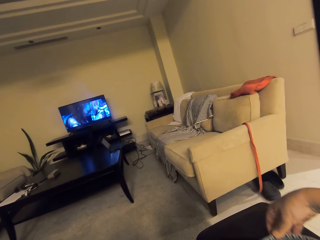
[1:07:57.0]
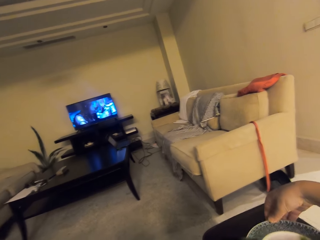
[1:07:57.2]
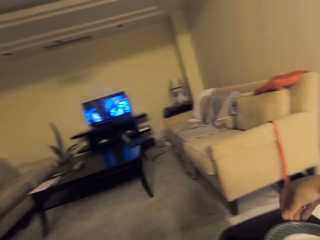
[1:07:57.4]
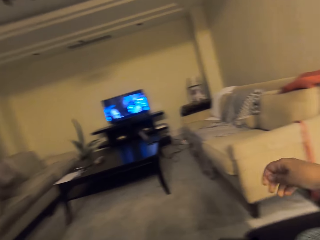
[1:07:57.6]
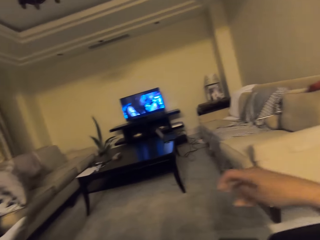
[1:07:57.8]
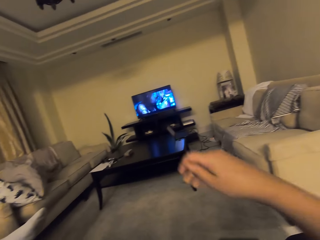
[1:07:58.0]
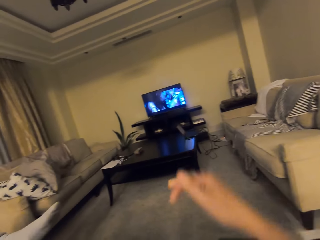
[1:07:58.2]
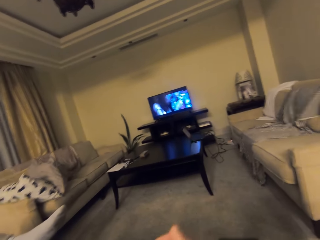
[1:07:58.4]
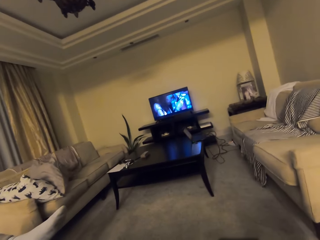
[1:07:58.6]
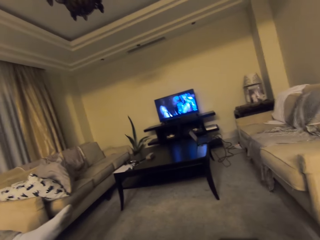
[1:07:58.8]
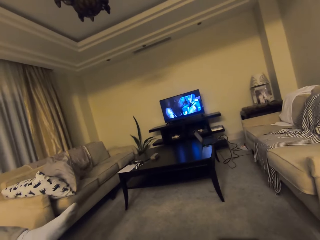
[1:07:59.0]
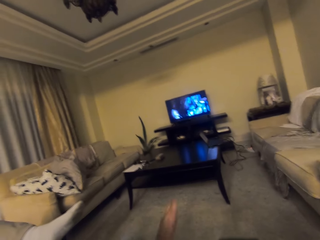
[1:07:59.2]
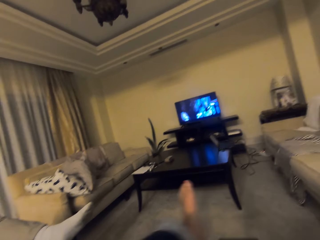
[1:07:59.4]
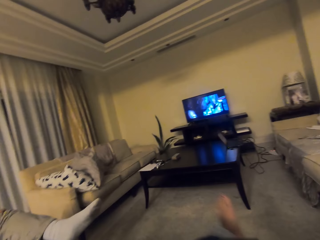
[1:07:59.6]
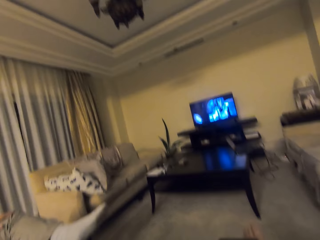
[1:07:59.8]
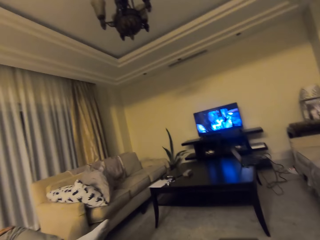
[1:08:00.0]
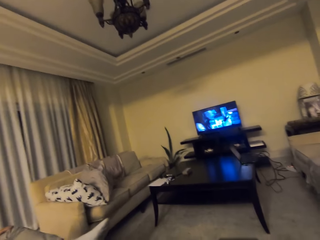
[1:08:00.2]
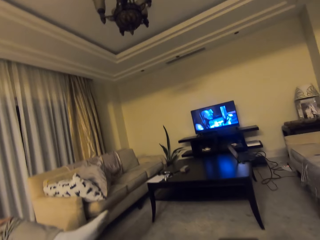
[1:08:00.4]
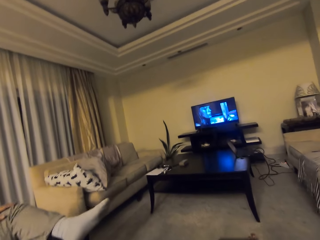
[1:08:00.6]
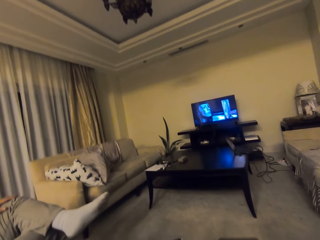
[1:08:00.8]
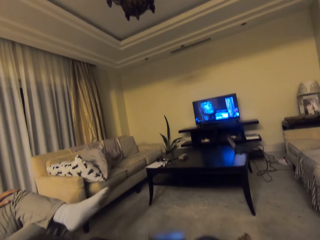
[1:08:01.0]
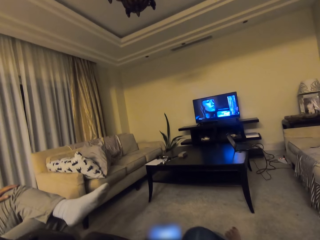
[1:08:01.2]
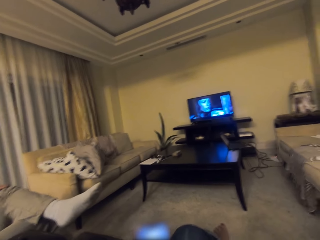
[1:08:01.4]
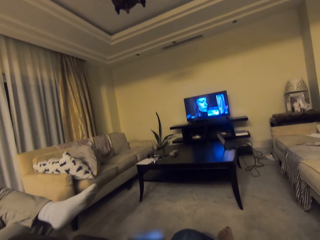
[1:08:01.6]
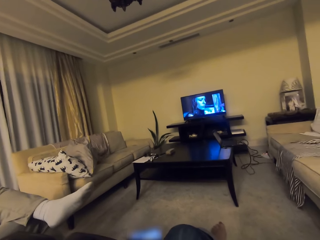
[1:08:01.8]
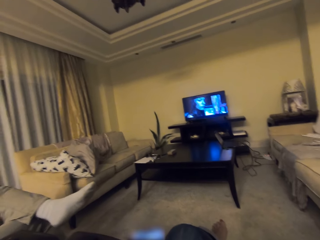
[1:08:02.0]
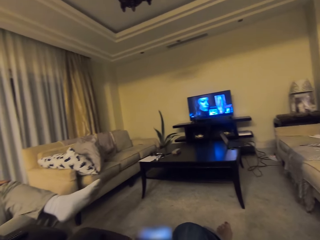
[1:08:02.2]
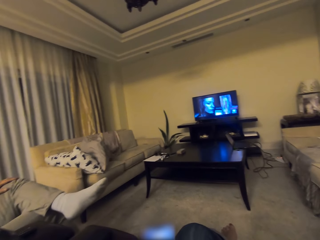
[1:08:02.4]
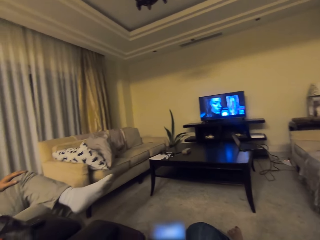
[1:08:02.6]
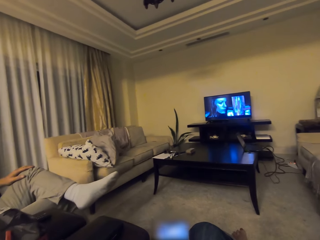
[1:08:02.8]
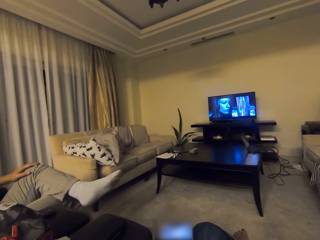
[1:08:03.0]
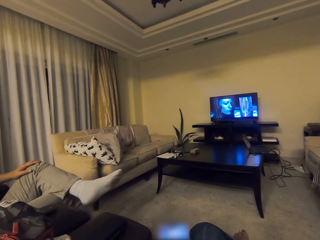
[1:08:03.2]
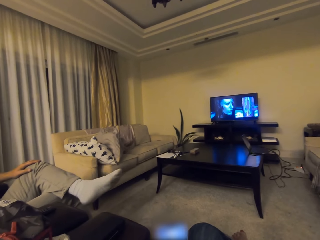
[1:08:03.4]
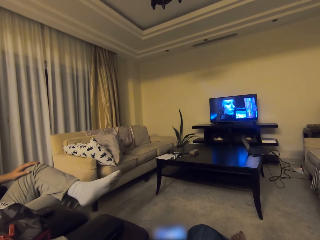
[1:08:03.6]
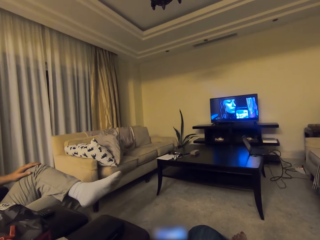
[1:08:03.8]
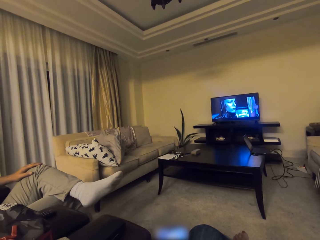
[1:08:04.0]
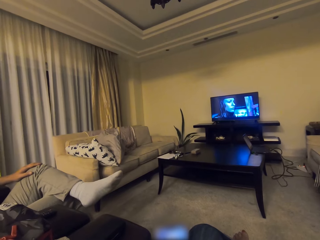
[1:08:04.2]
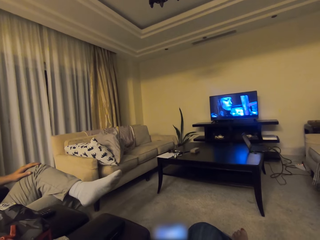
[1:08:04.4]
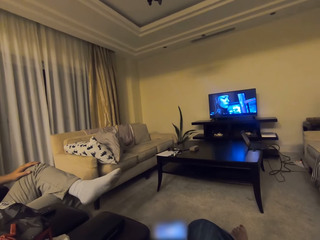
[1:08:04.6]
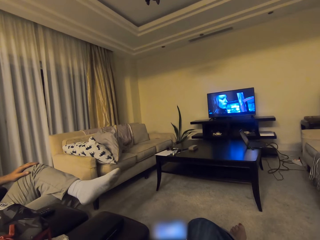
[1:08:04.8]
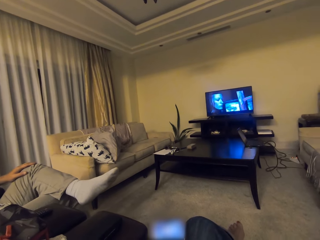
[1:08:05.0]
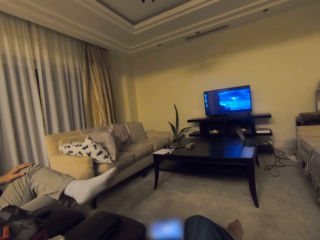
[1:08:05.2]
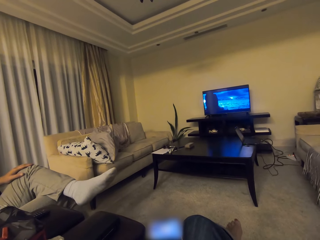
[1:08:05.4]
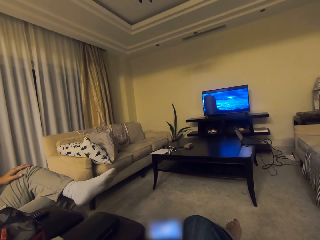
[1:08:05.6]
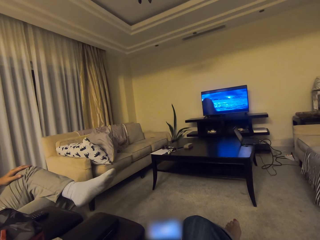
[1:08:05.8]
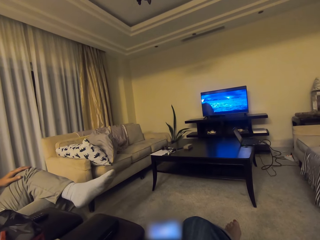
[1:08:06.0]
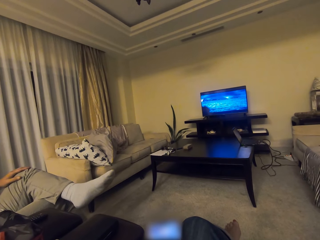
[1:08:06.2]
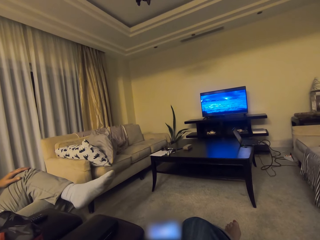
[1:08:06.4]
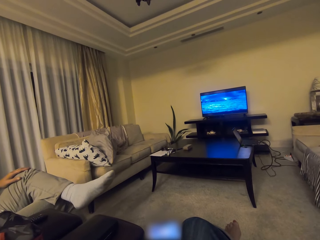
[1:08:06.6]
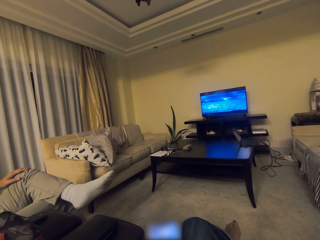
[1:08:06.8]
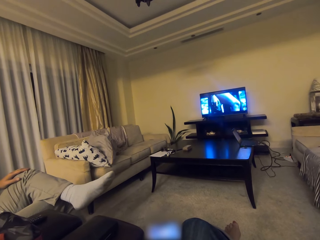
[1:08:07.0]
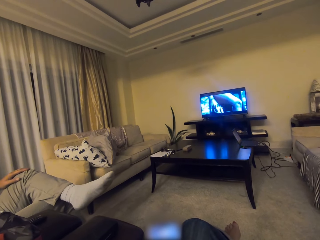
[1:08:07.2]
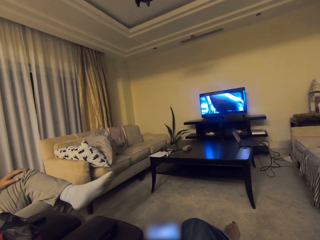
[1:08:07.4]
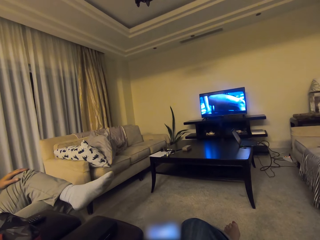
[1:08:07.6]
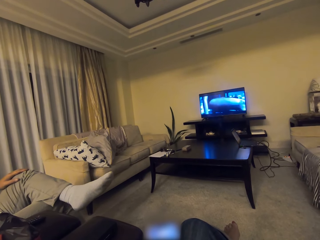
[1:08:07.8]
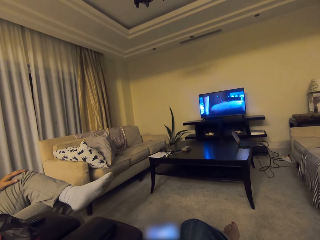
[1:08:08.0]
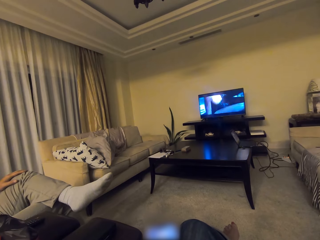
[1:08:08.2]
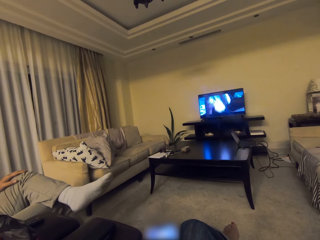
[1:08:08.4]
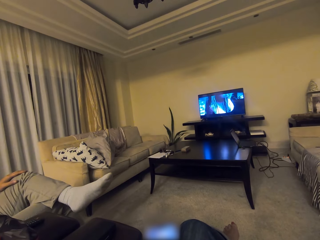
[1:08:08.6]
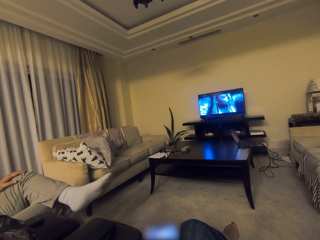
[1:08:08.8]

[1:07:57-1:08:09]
The camera wearer pulls a plate. They watch television. They lift their leg. They hold the phone.

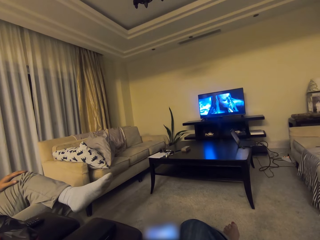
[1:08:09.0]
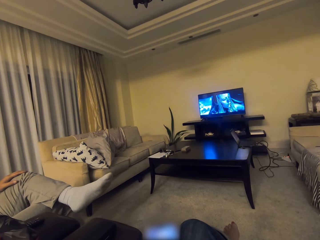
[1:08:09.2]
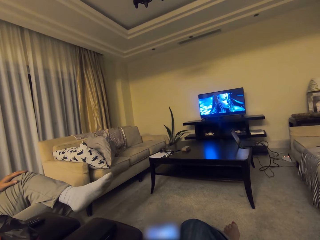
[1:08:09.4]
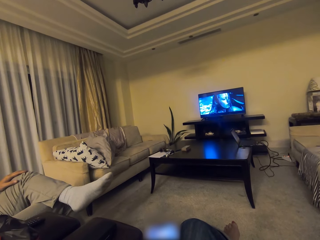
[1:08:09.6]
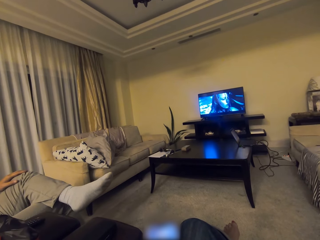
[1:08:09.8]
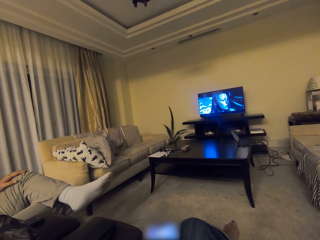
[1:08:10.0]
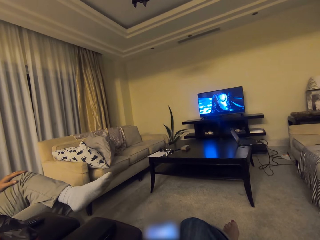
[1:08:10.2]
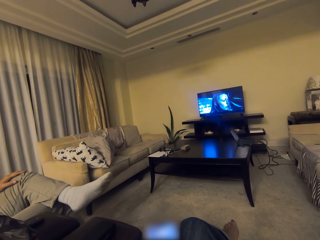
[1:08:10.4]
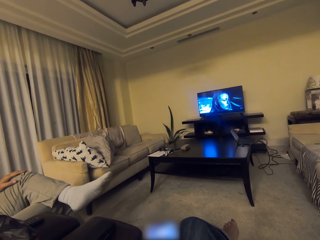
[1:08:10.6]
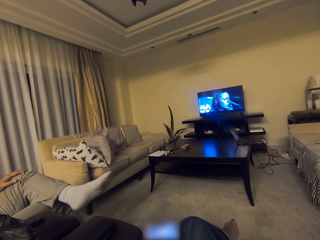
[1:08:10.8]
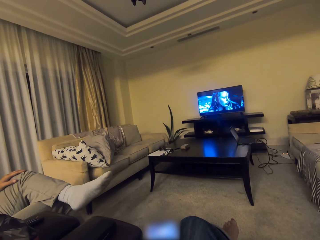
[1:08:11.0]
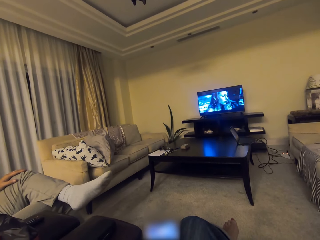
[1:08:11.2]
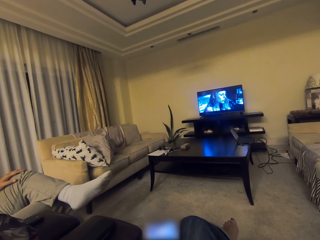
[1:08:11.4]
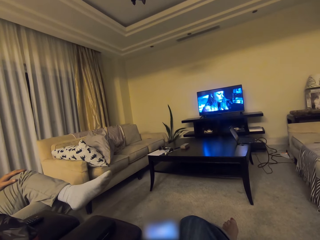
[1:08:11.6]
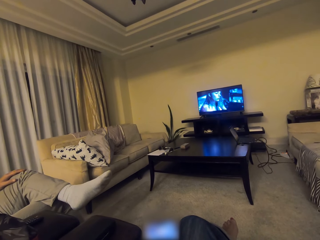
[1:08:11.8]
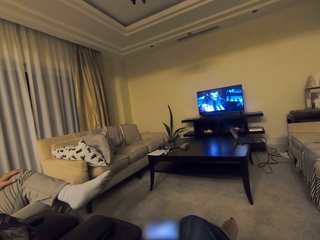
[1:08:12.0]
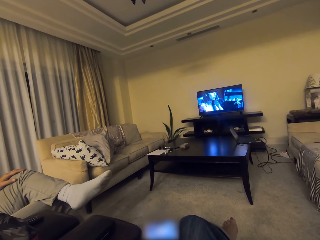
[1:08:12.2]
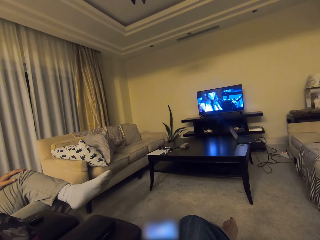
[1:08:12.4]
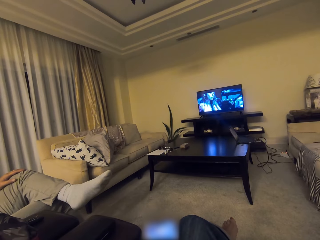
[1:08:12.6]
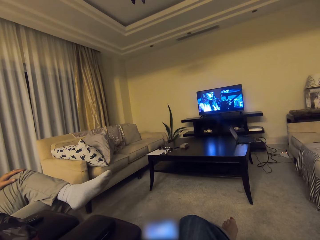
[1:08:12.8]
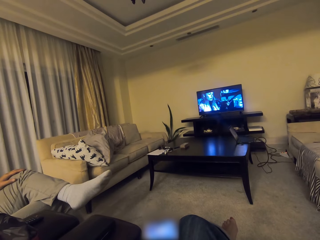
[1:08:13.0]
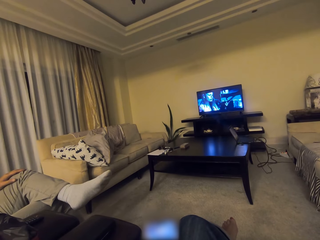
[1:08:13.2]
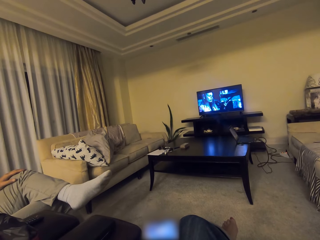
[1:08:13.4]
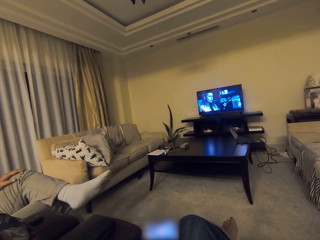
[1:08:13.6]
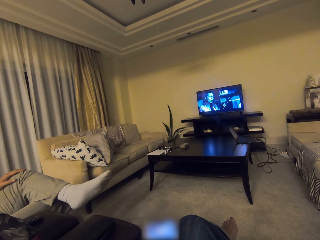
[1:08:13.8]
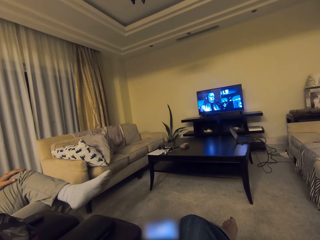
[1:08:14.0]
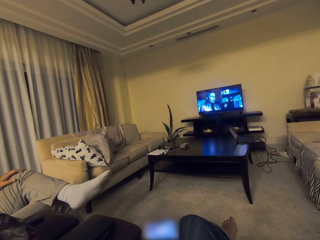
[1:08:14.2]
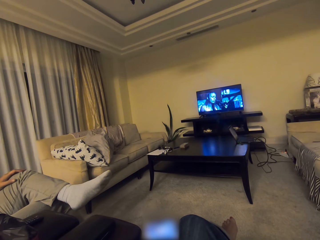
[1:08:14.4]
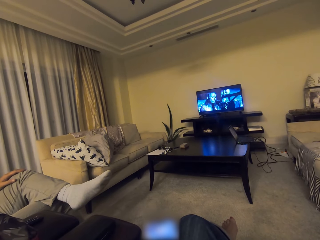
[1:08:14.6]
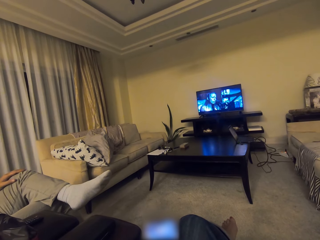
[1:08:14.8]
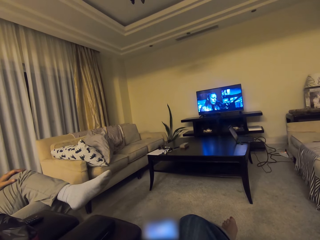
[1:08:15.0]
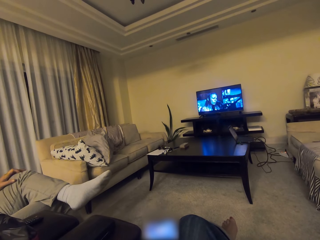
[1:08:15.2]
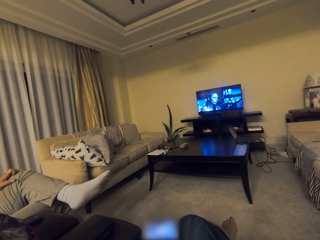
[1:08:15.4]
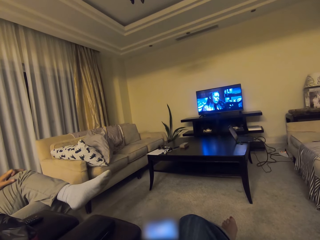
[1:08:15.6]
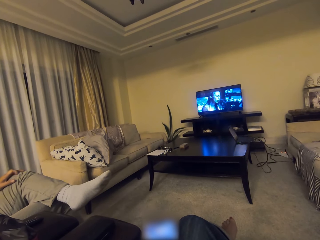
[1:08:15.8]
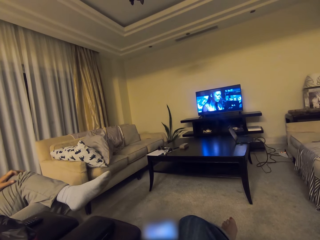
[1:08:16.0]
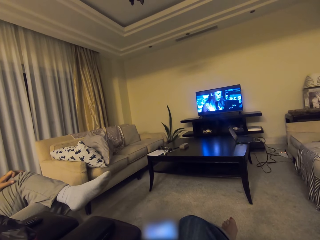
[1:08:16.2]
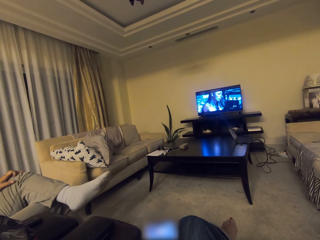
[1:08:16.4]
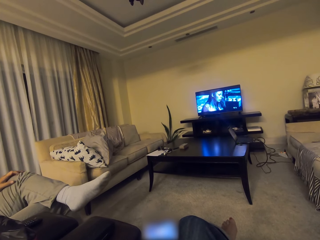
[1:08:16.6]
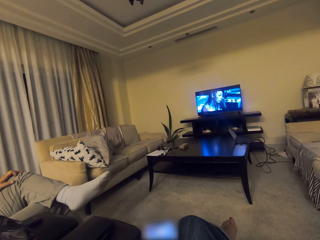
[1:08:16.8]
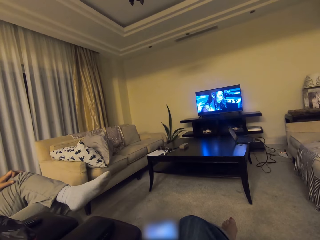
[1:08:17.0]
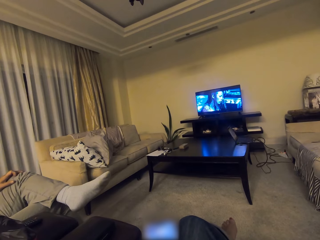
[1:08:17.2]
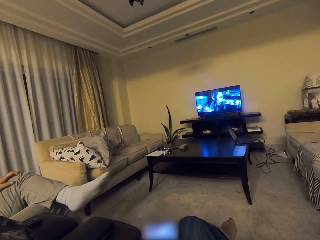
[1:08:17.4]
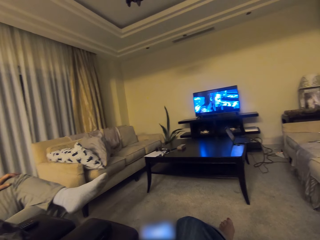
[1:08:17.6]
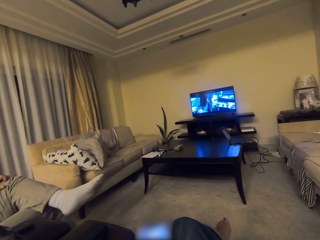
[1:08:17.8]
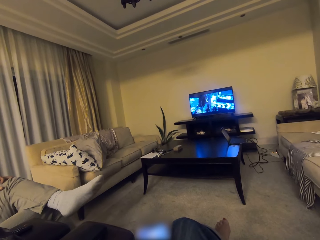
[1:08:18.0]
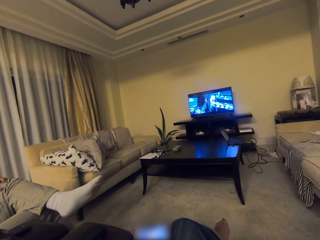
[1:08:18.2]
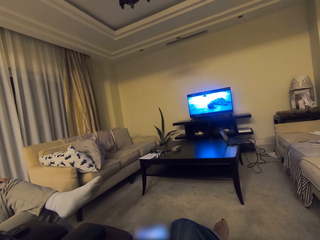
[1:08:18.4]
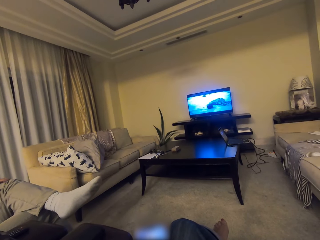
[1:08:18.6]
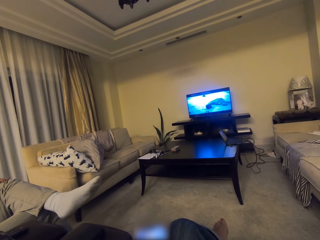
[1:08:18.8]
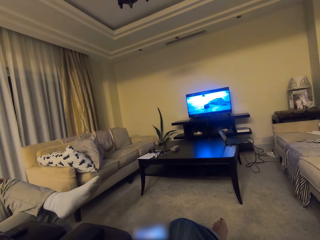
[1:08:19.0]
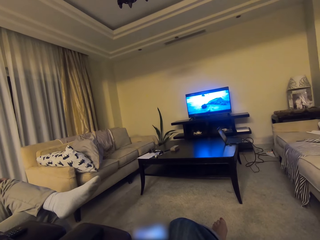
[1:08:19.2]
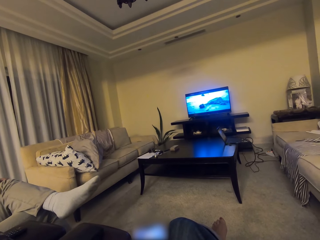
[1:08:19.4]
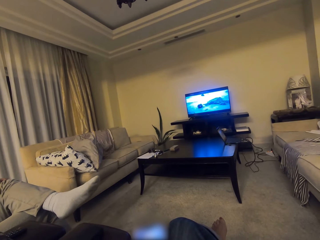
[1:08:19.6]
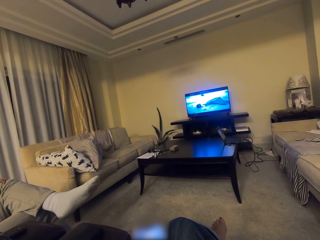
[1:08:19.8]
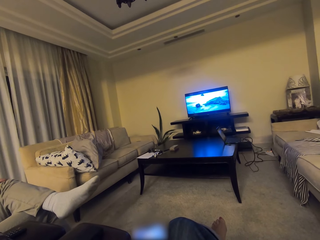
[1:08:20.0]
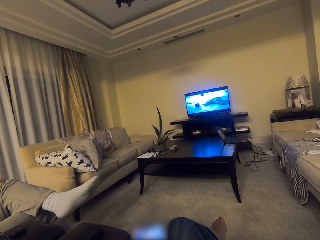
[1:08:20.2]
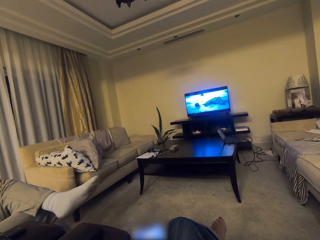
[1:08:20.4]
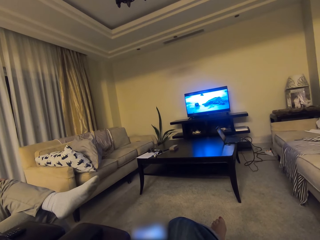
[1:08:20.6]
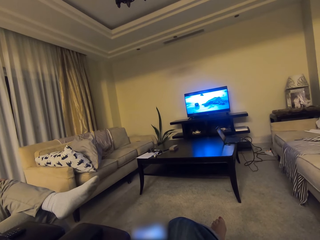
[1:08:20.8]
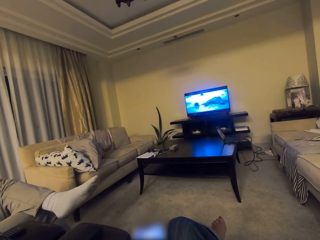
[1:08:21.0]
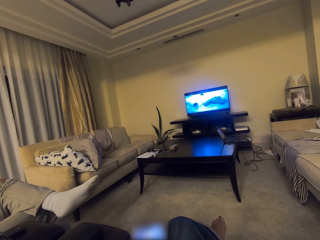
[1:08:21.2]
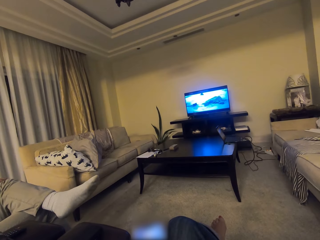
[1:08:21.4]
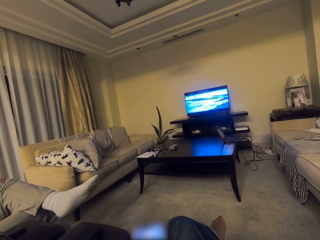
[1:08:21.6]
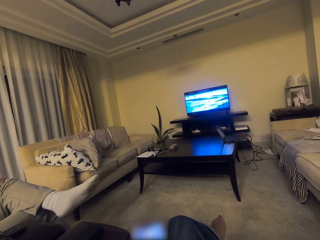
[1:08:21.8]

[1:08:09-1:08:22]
The camera wearer talks through the phone with a person.
